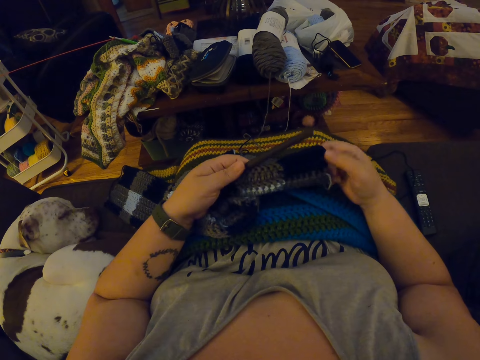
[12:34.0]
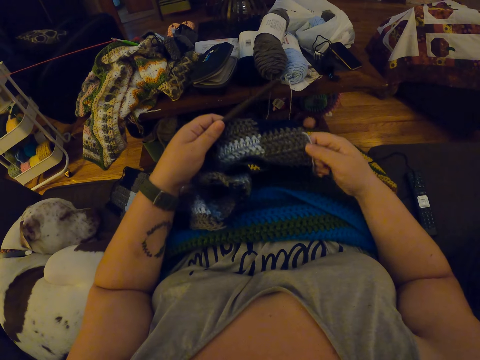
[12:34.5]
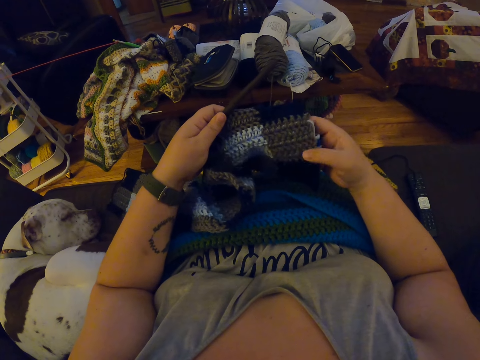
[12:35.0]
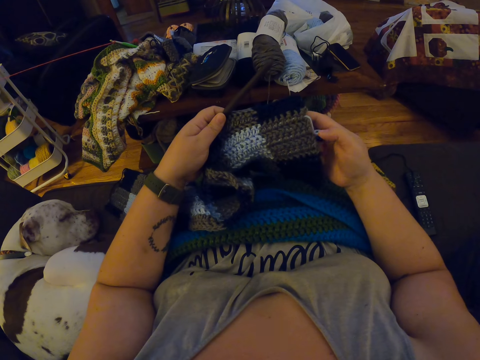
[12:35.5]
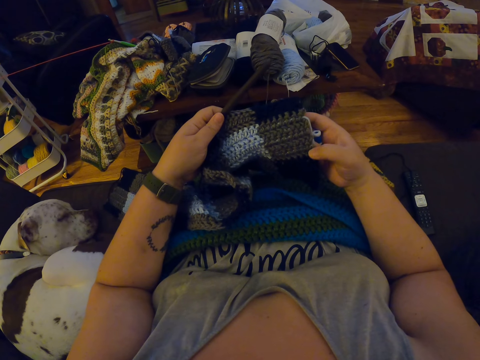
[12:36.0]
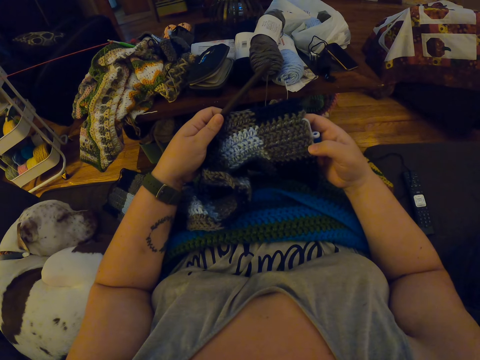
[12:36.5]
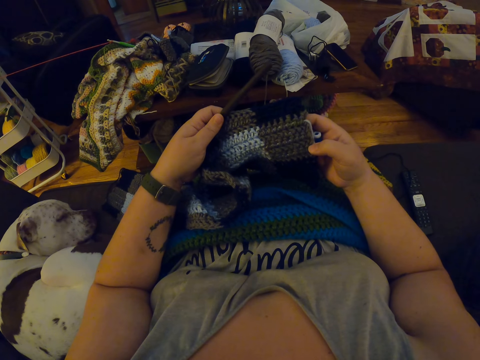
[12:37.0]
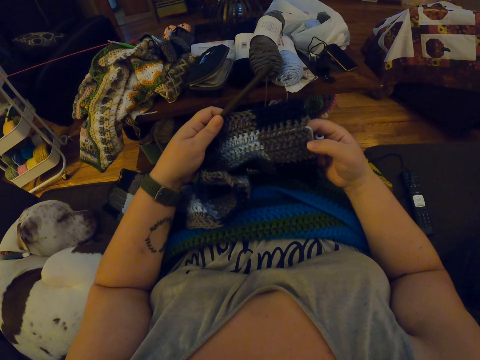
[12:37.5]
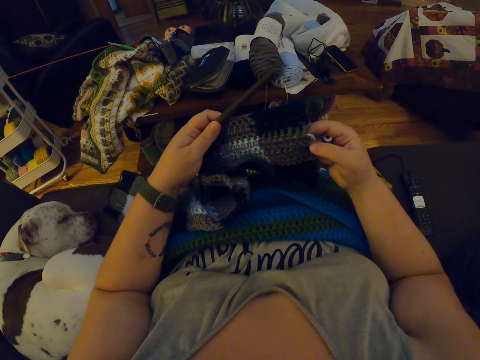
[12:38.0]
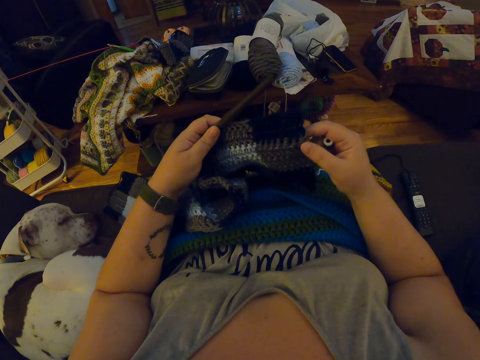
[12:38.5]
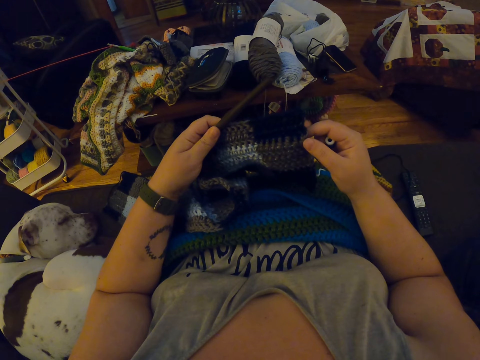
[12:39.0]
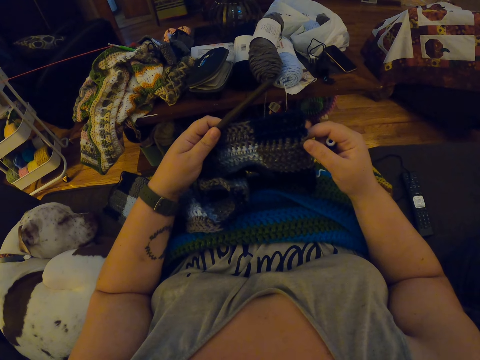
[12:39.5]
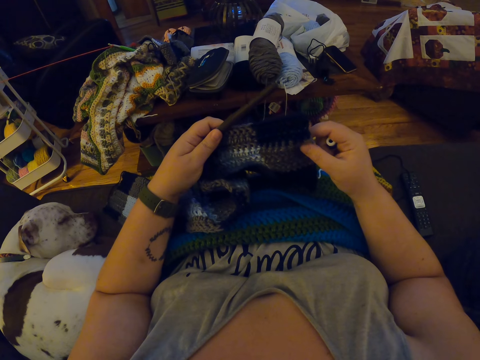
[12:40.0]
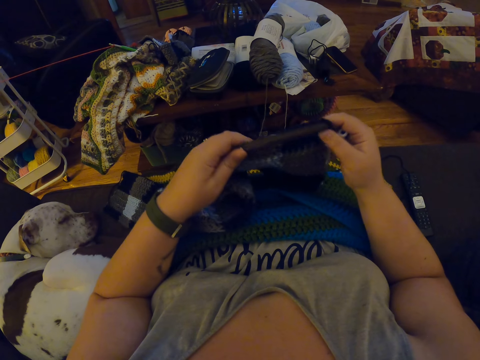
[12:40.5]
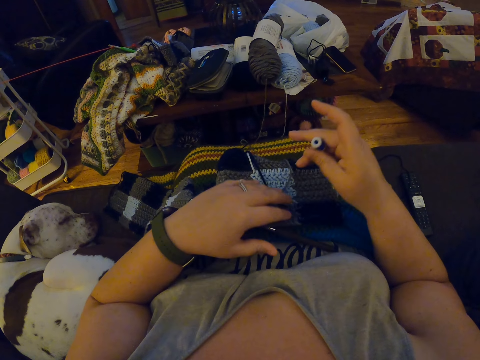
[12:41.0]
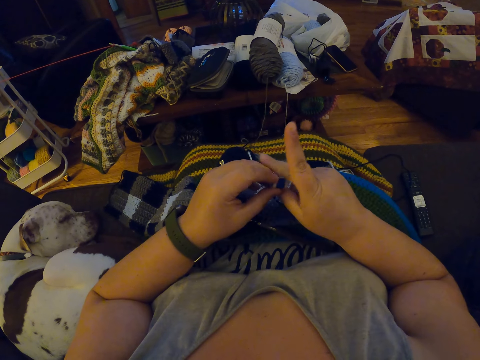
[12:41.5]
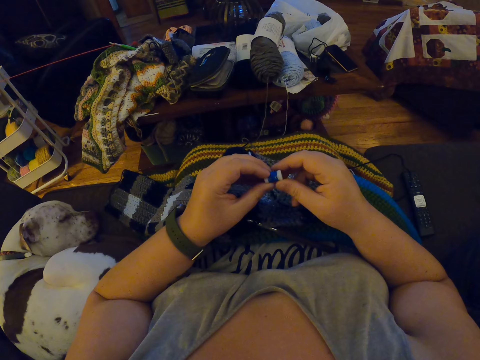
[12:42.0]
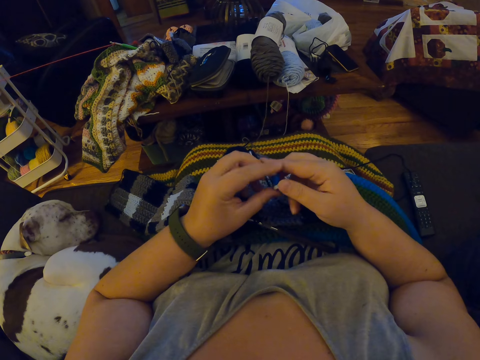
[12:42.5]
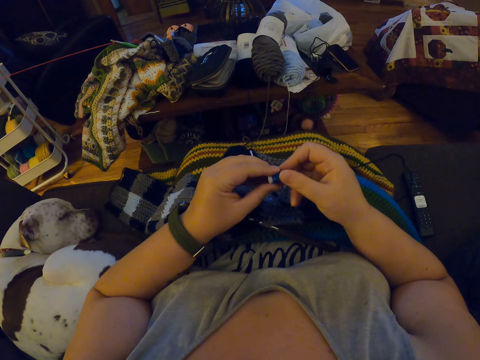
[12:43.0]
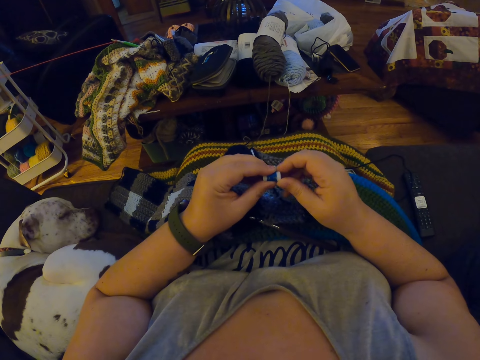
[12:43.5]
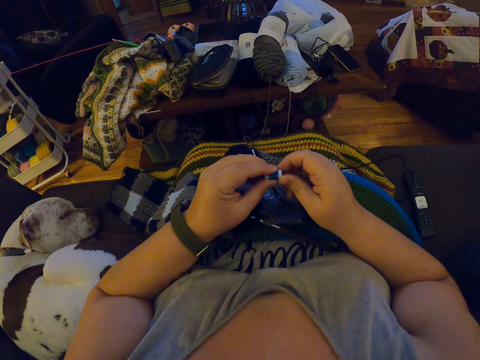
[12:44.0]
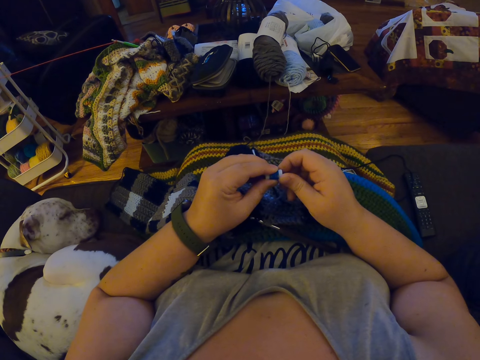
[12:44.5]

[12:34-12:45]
The camera wearer looks at the fabric. She drops the crochet on her lap. She holds the thread cone with both hands.

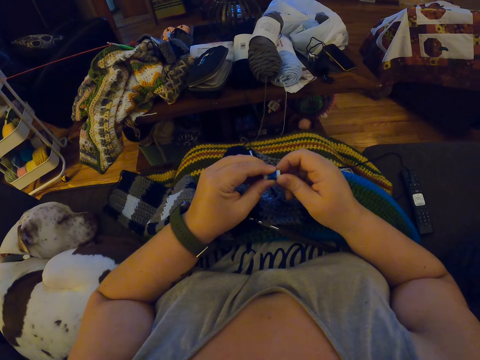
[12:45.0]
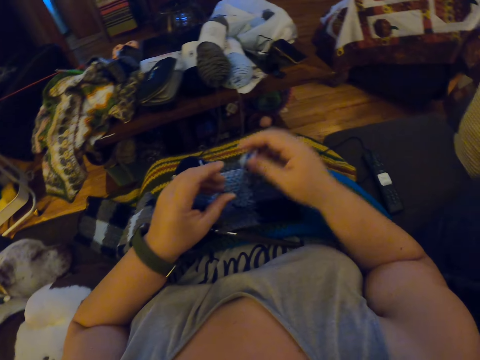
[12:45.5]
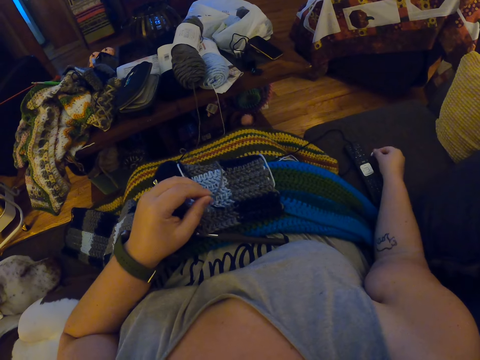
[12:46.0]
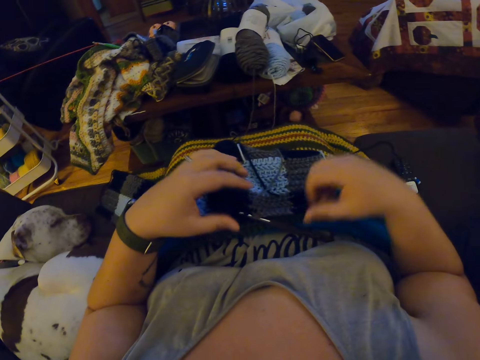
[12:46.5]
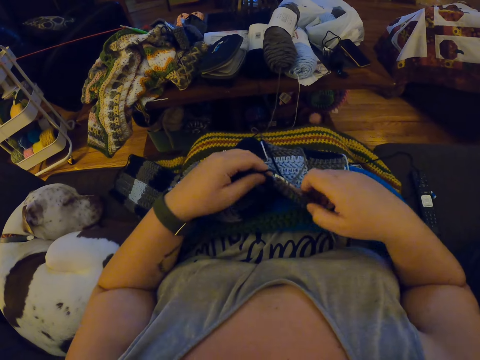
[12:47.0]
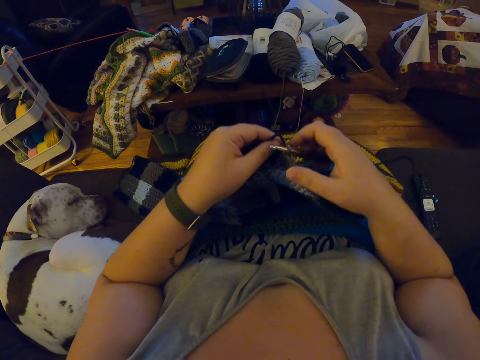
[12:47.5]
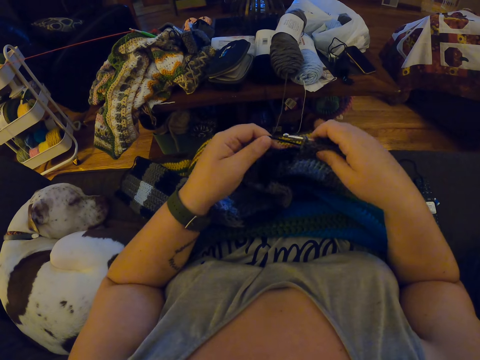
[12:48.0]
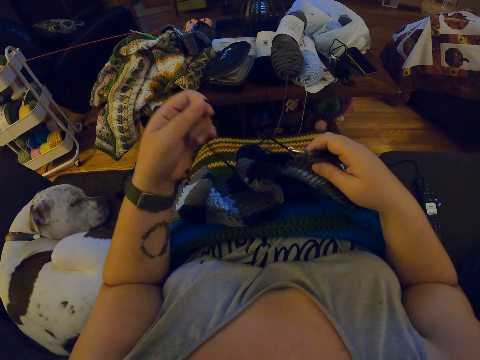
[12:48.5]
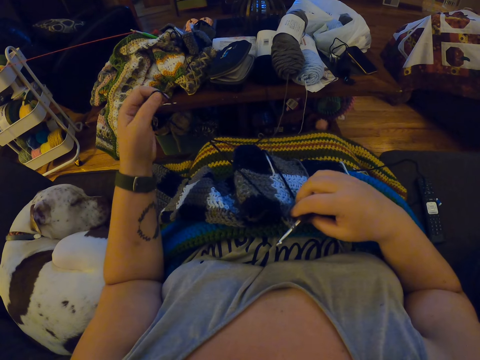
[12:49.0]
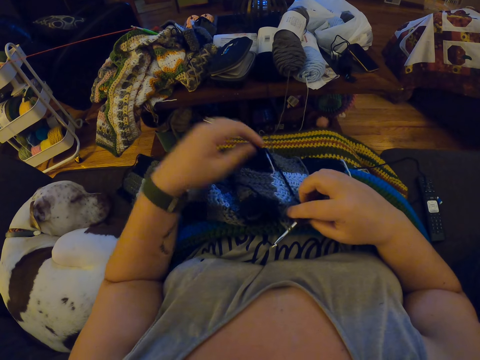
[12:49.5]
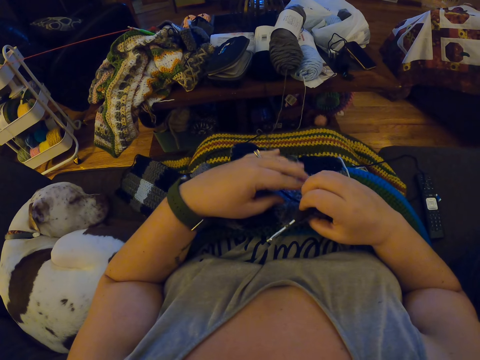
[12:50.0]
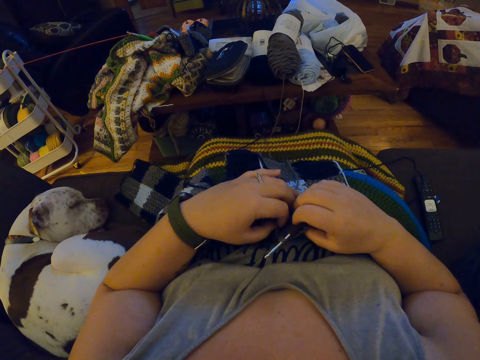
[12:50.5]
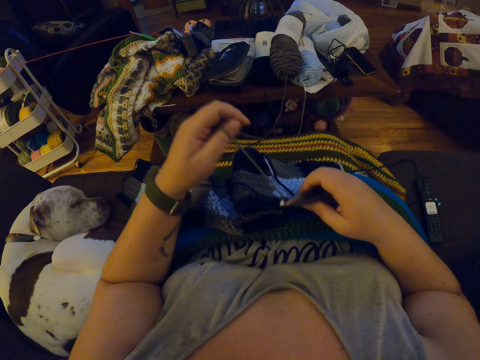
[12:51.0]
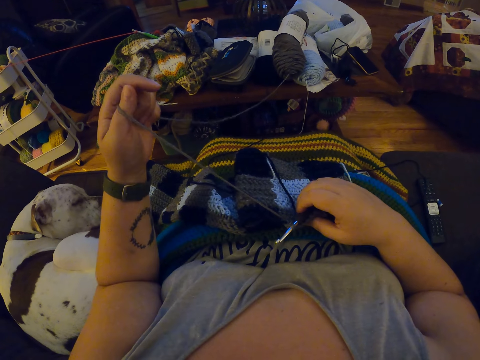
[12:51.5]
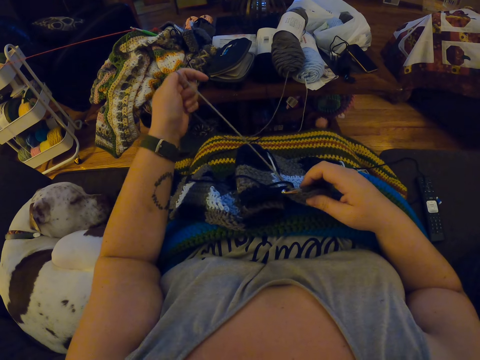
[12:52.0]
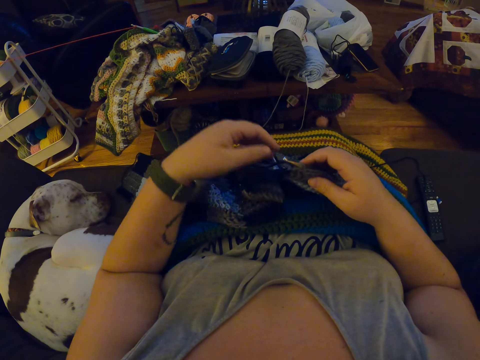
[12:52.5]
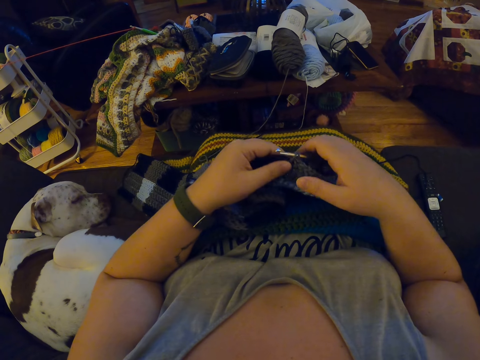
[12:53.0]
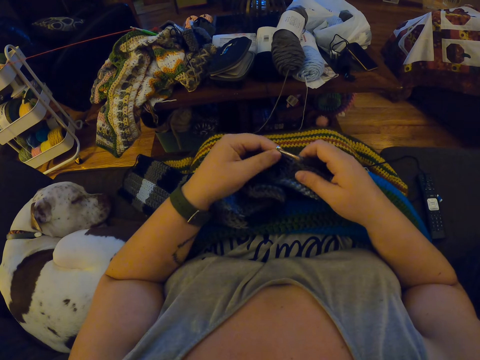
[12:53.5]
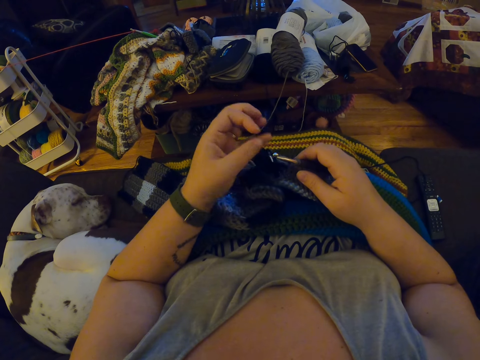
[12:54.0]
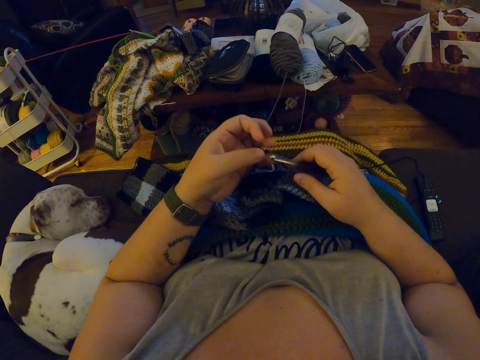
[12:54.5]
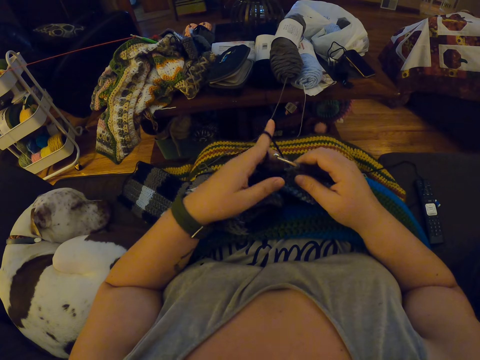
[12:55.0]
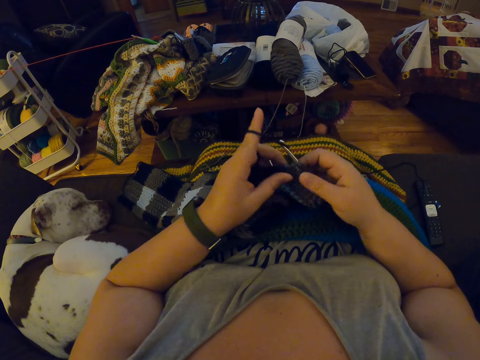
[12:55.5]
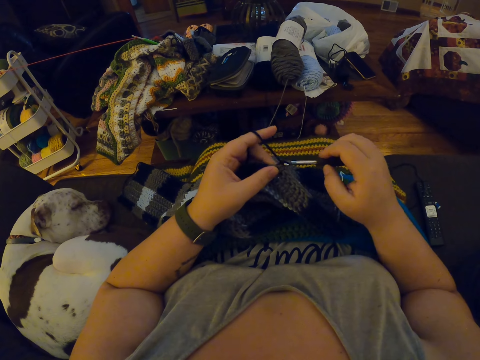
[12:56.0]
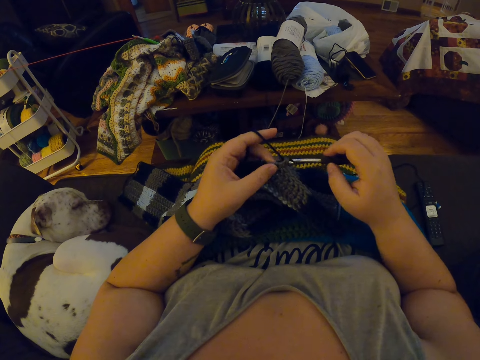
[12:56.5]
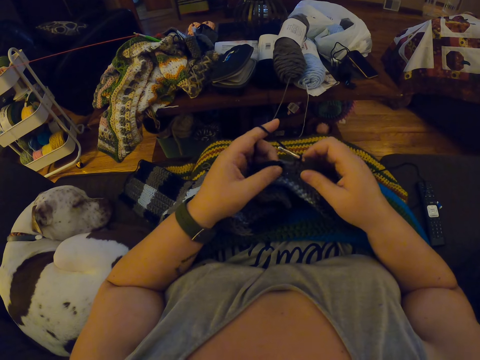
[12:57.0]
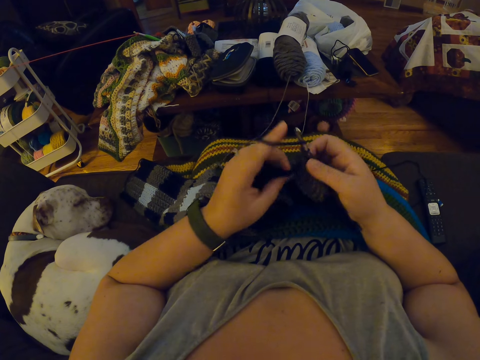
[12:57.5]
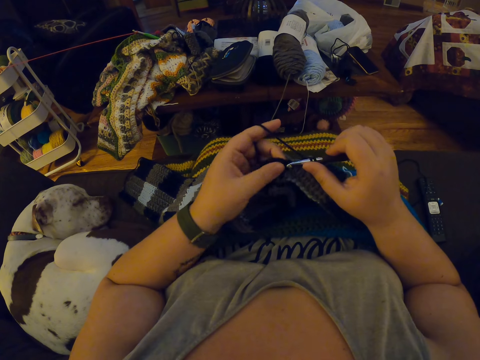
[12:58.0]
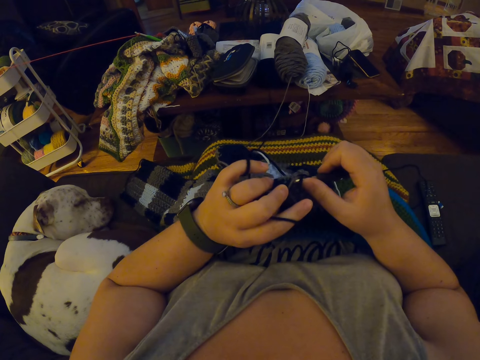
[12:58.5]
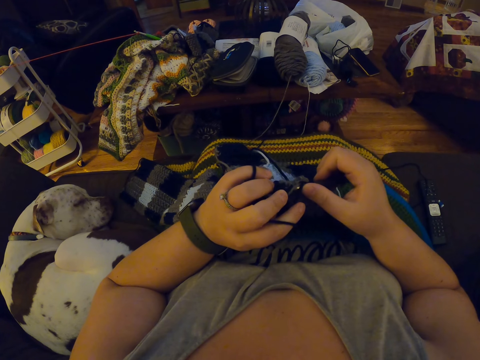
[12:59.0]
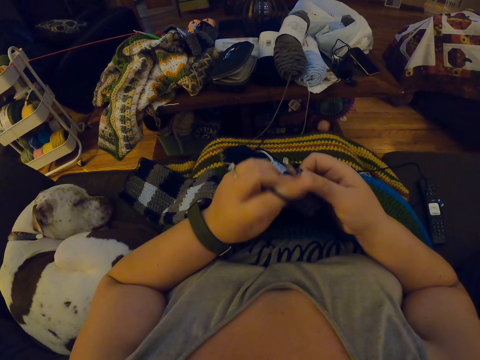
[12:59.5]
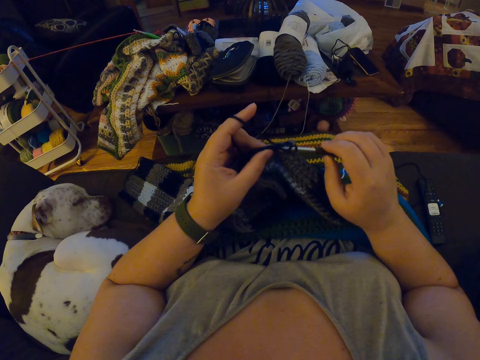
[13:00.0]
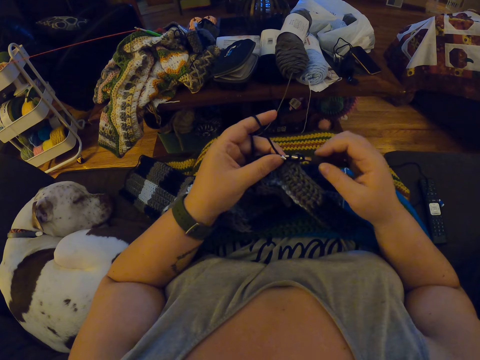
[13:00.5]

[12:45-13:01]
The camera wearer drops the thread cone on a chair with her right hand. She picks up the crochet and fabric from her lap with both her hands. She crochets the yarn with the crochet hook.
